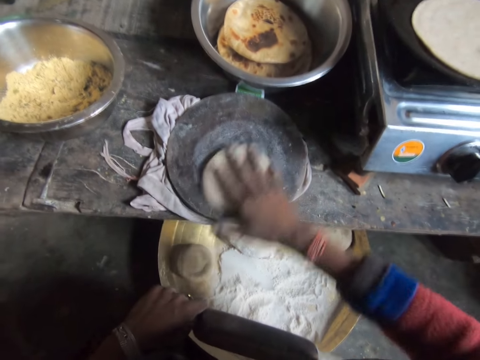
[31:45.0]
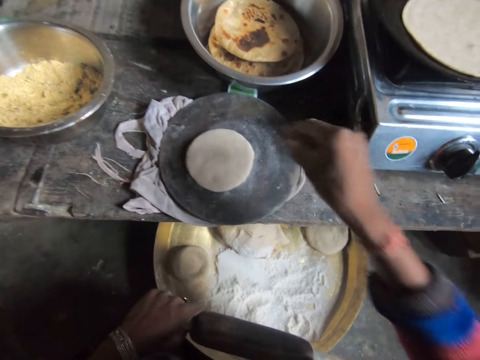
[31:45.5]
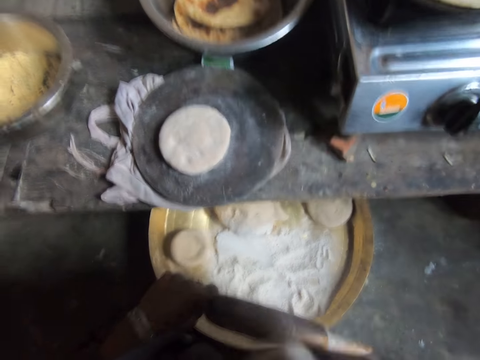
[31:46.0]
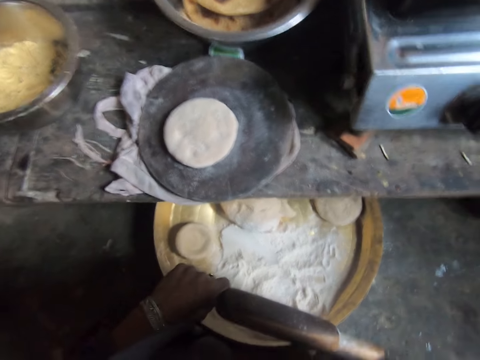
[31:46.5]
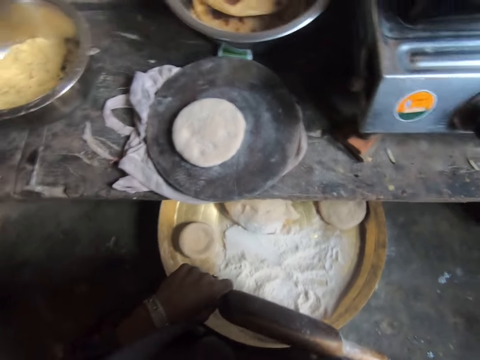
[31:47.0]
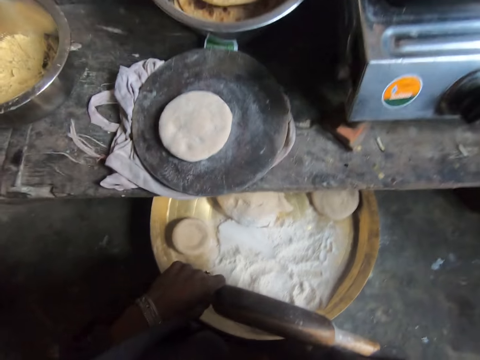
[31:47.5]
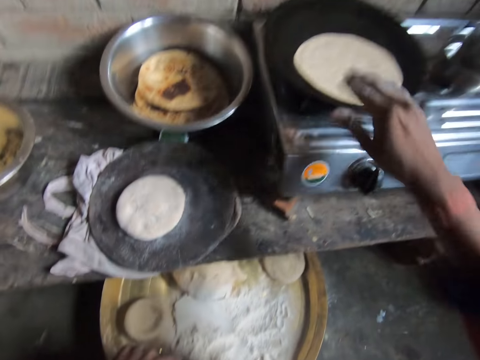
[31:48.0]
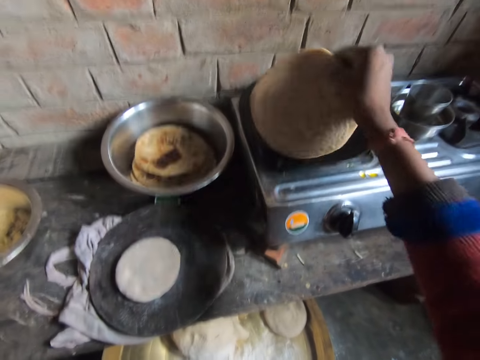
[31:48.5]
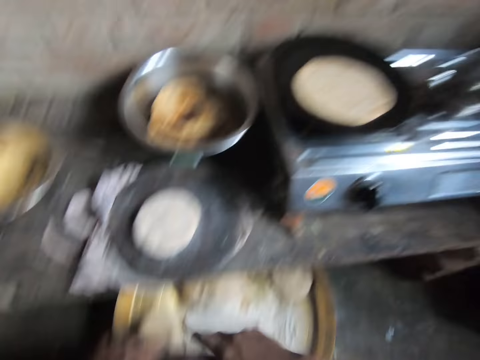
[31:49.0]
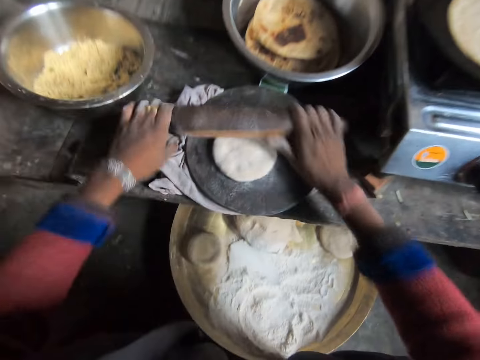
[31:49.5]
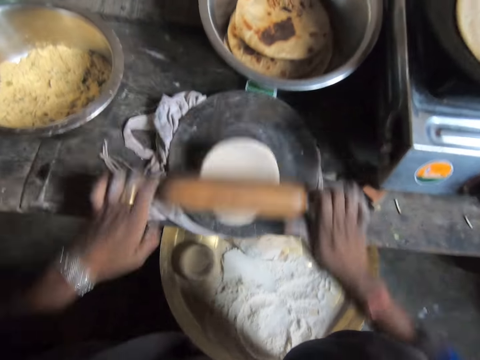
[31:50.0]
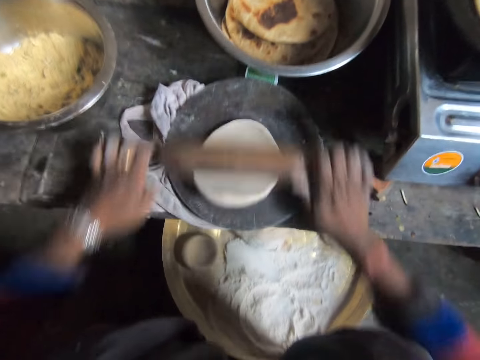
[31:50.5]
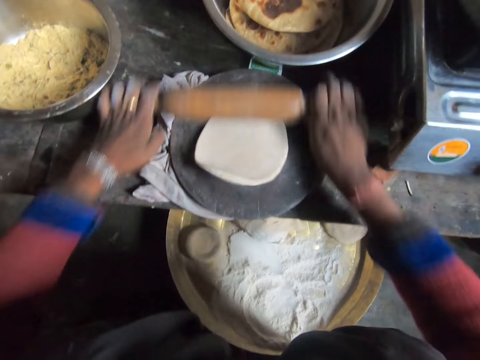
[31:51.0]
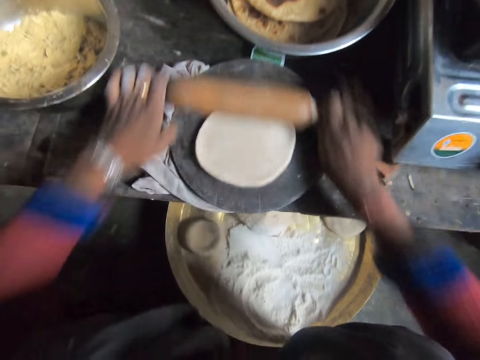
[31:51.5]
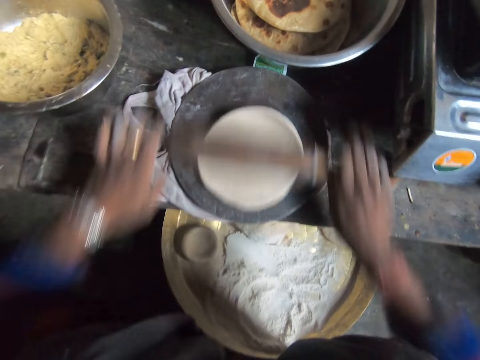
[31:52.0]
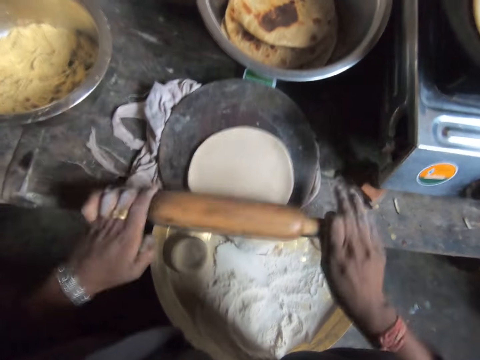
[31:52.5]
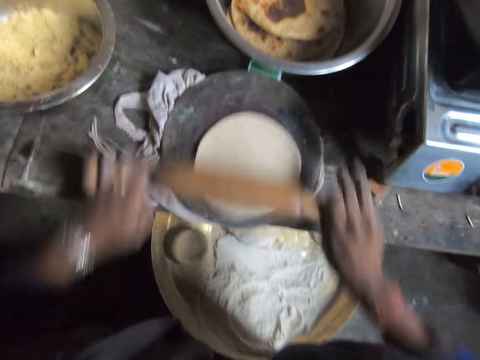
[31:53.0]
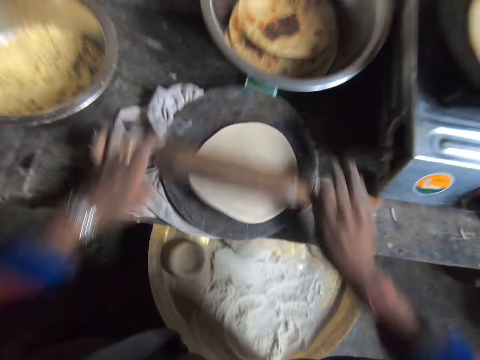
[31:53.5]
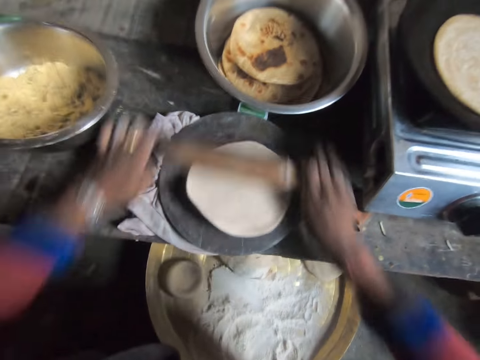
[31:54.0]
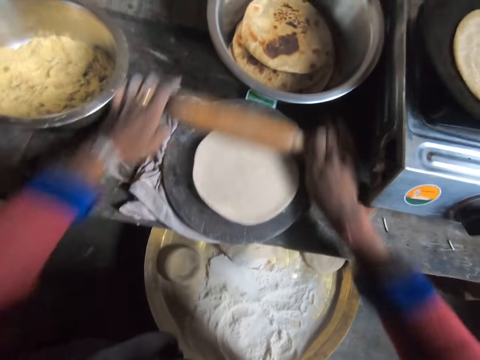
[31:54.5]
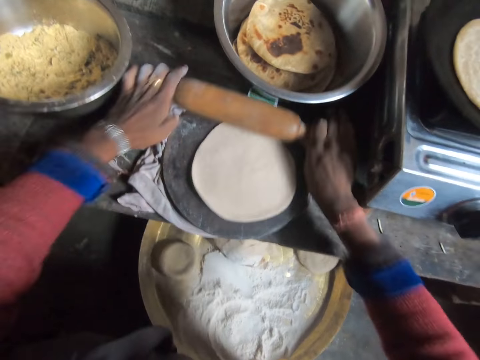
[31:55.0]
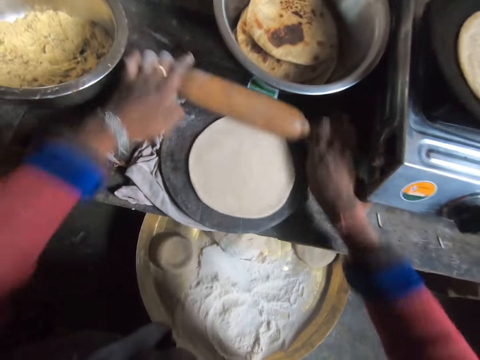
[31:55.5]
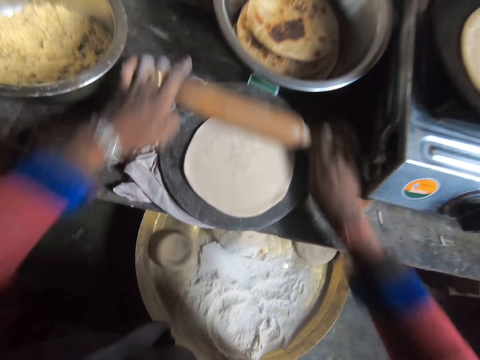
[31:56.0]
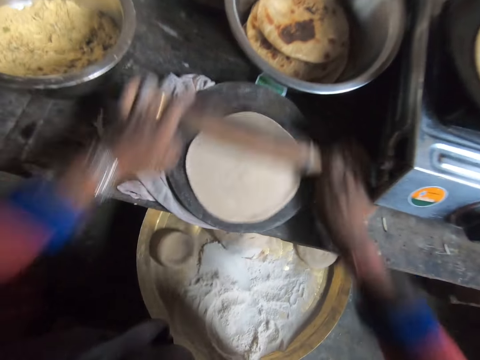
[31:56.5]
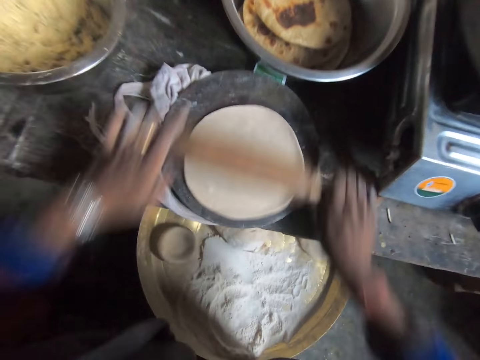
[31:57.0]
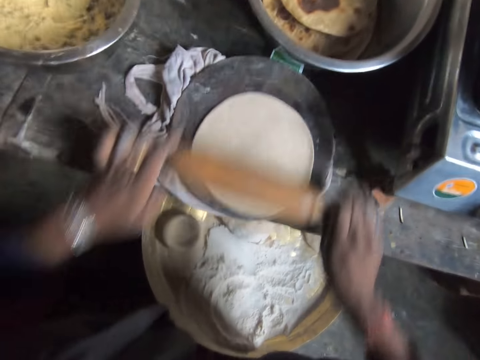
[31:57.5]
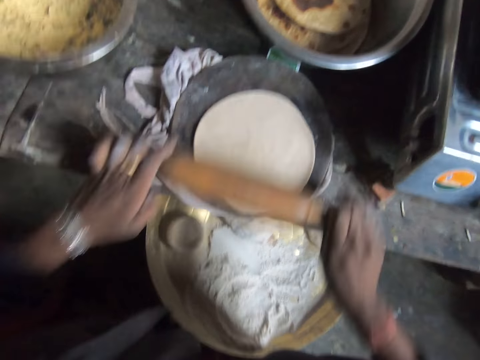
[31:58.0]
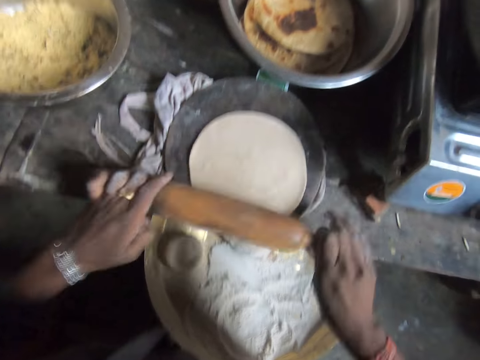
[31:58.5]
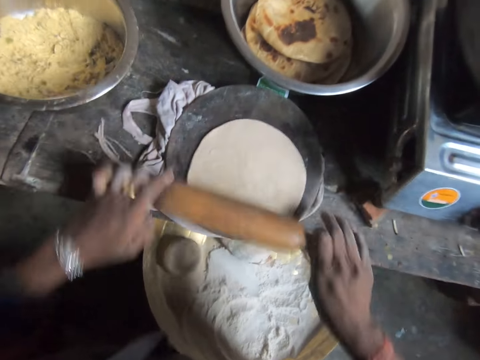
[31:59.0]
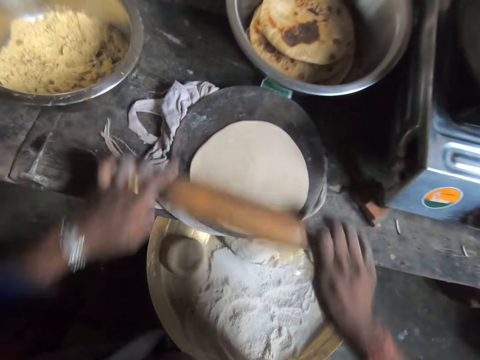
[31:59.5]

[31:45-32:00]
The camera wearer lifts up the dough and drops the dough on the rolling board. She moves her hand towards her. She stares at the dough. She moves her hand forward. She moves the flatbread towards her, lifts up the flatbread and turns the flatbread. She adjusts the chapati bread on the pan. She drops the flatbread on the pan. She moves her hand towards her. She moves the rolling pin forward. She flattens the dough on the cutting board with the rolling pin.

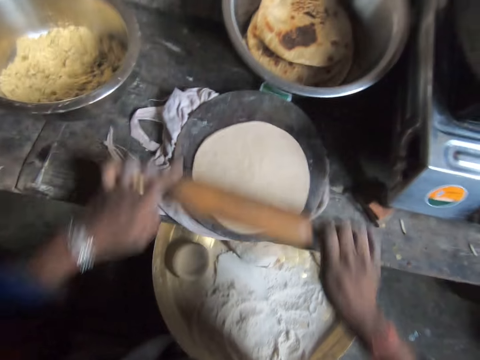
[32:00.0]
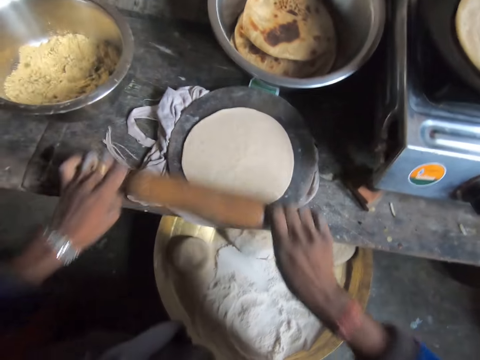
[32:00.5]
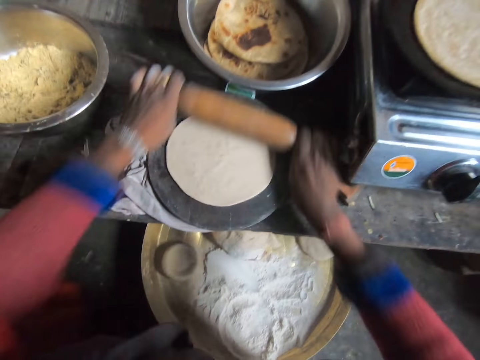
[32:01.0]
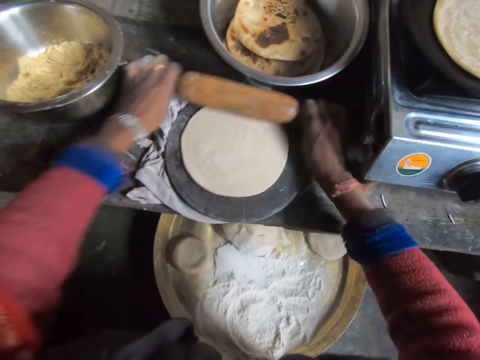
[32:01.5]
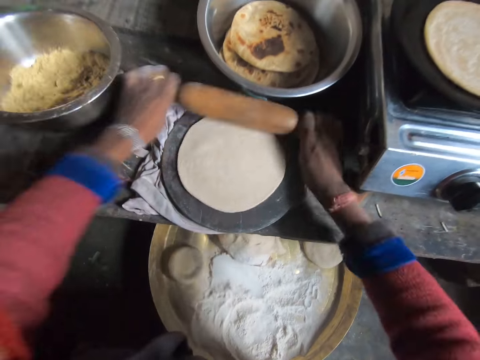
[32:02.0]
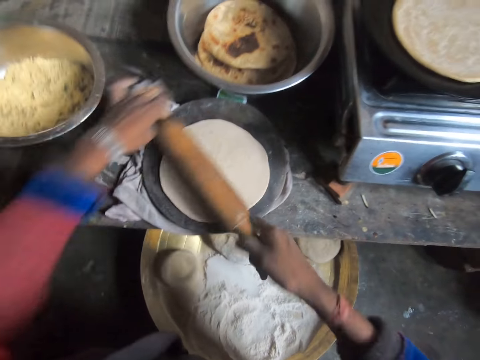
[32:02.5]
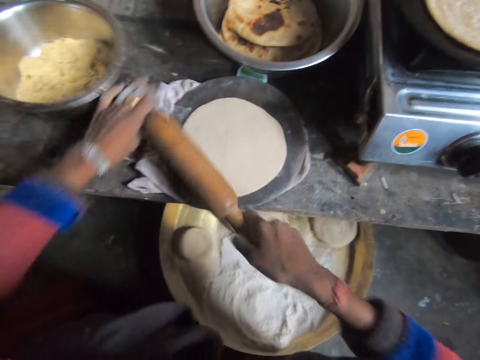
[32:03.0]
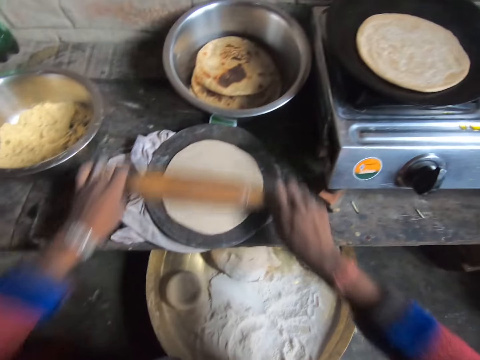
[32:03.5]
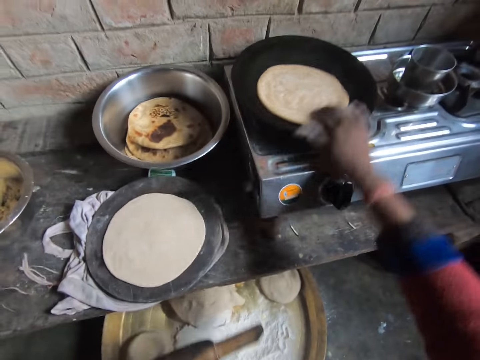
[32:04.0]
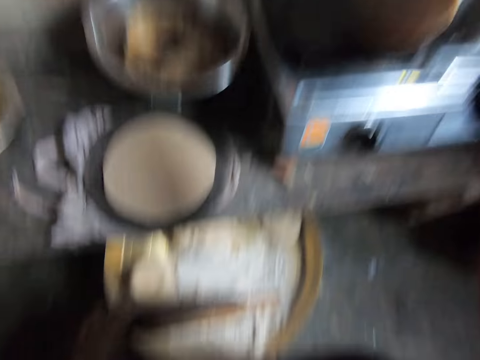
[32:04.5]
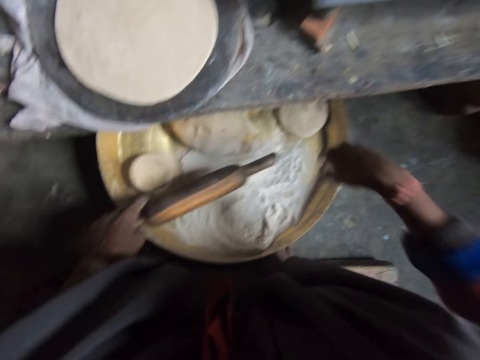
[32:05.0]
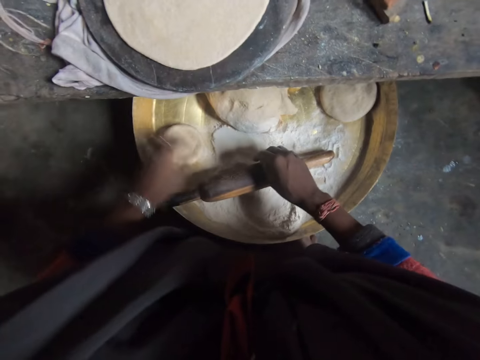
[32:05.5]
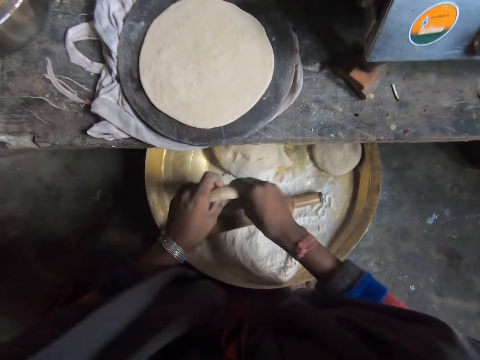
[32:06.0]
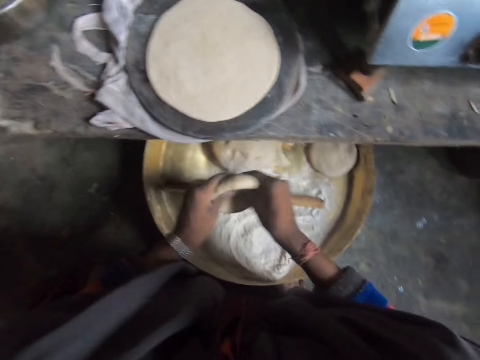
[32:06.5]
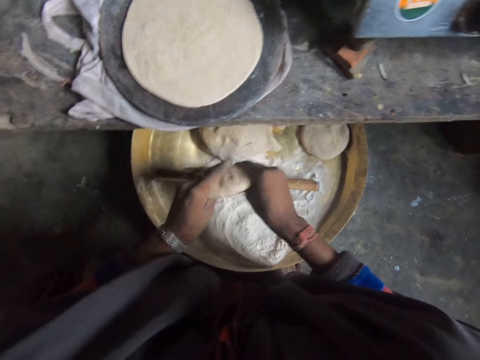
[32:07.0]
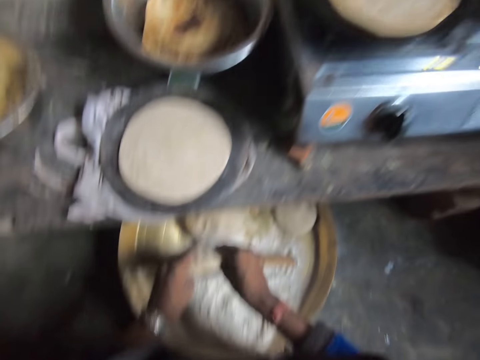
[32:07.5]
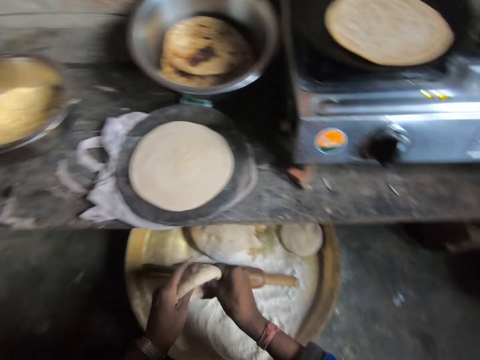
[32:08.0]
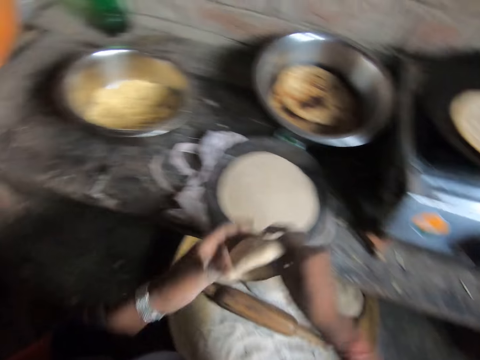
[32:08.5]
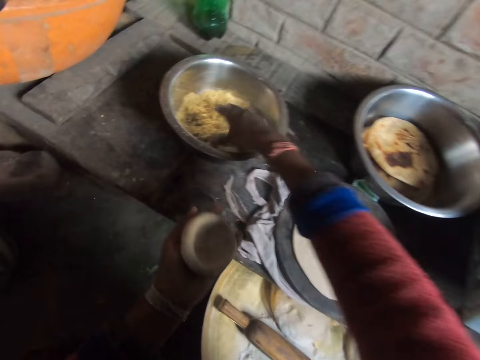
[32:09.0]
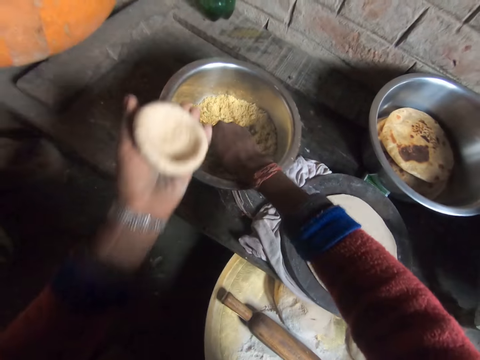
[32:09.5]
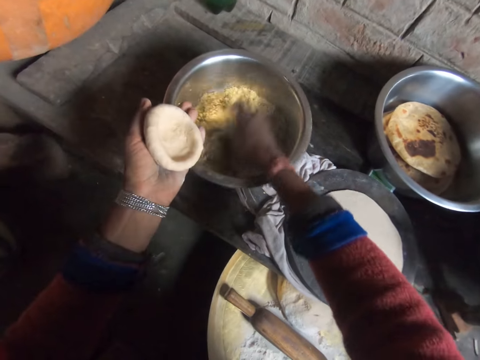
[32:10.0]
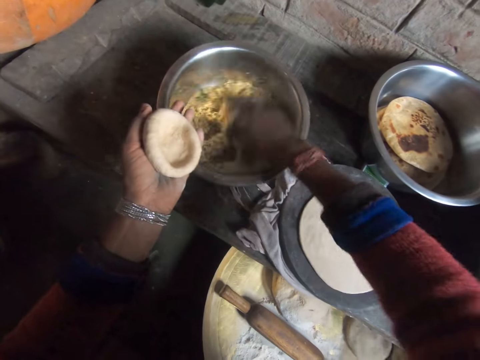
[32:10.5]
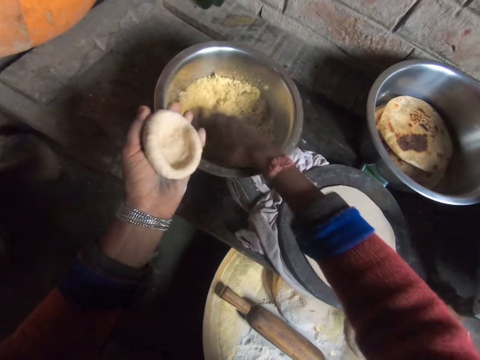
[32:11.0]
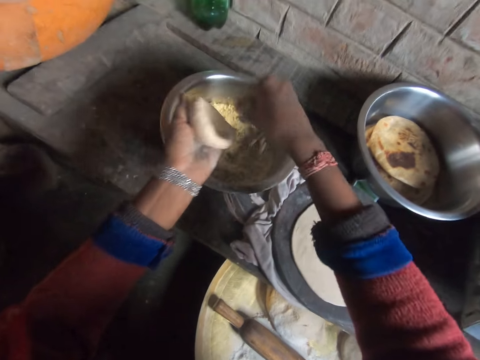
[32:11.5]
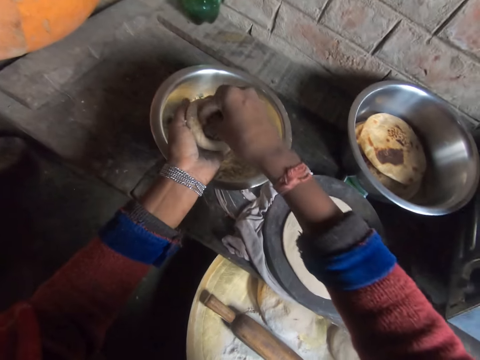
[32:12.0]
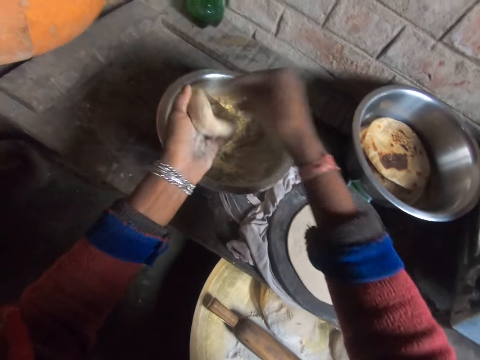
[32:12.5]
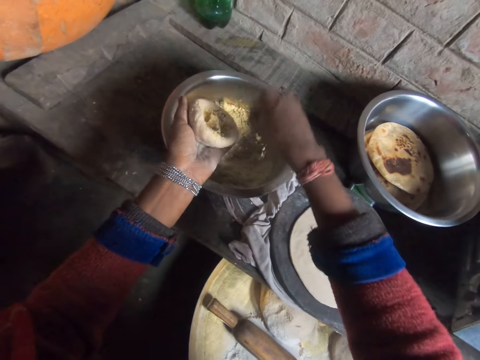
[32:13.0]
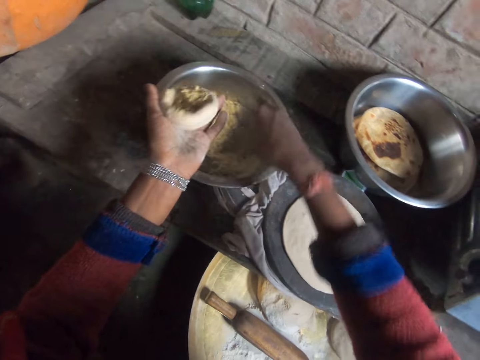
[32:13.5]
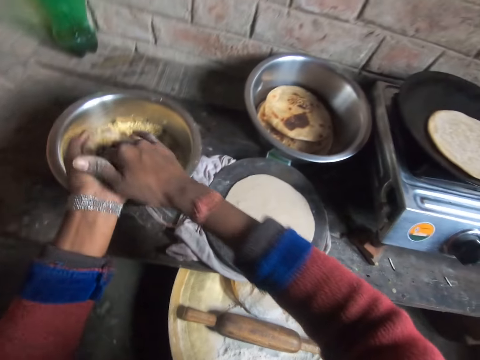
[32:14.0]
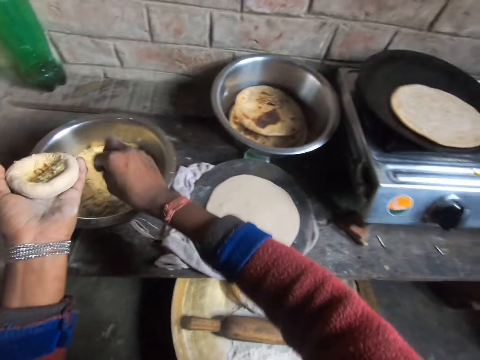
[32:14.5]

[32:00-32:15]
The camera wearer moves her hand forward. She moves the flatbread towards her. She adjusts the chapati bread on the pan. She lifts up the flatbread and drops the flatbread on the pan. She lowers her hand. She places the rolling pin on the tray. She picks up the dough with her left hand. She holds the dough with both her hands. She presses on the dough with her hand. She kneads the dough. She moves her hands forward. She places the dough on her left hand. She moves her hand towards the bowl. She scatters something with her hand. She takes filling from a bowl with dough fillings with her hand. She puts the filling in the dough. She lowers her hand. She fetches something with her hand. She places something on the dough. She lowers her hand. She presses on something with her right hand. She lowers her hand.
